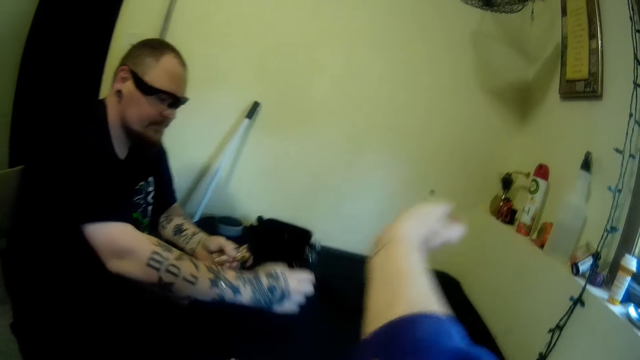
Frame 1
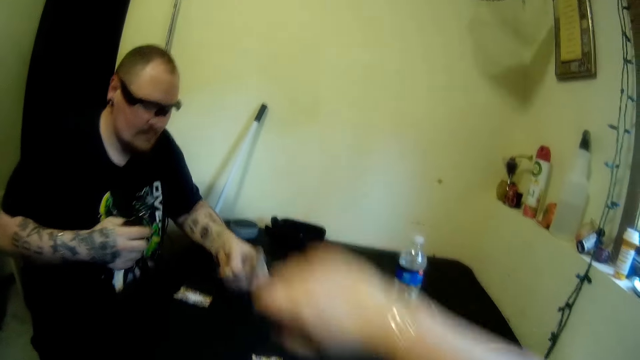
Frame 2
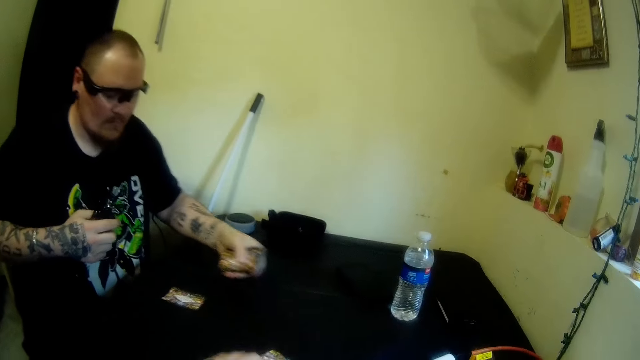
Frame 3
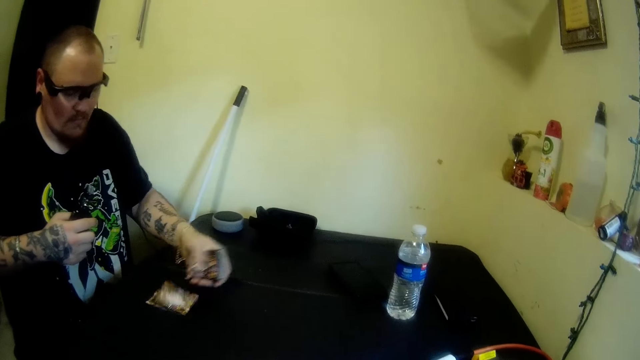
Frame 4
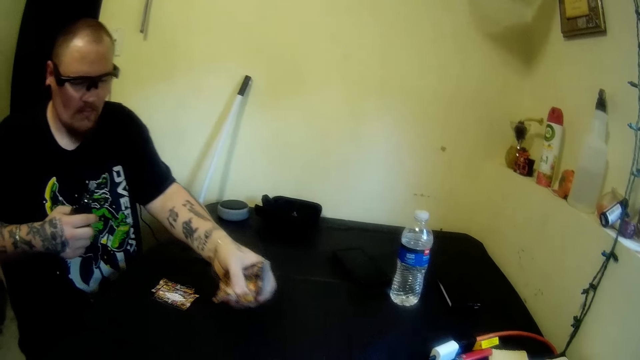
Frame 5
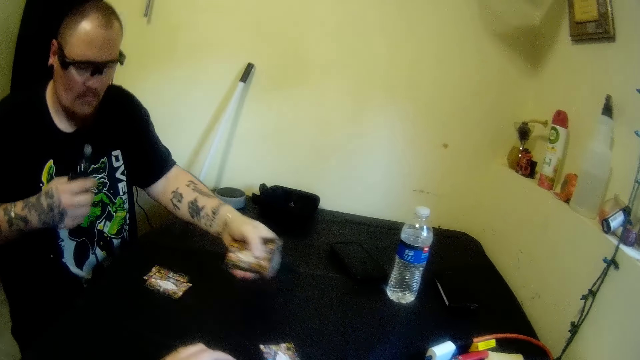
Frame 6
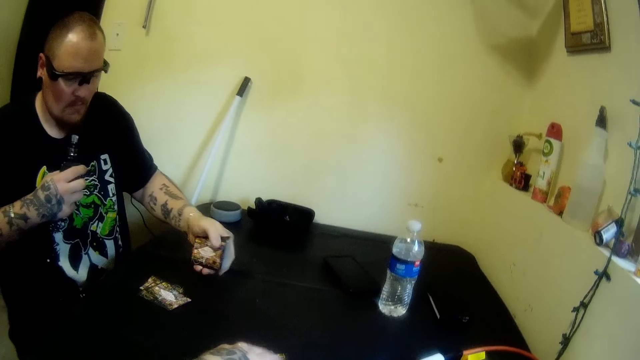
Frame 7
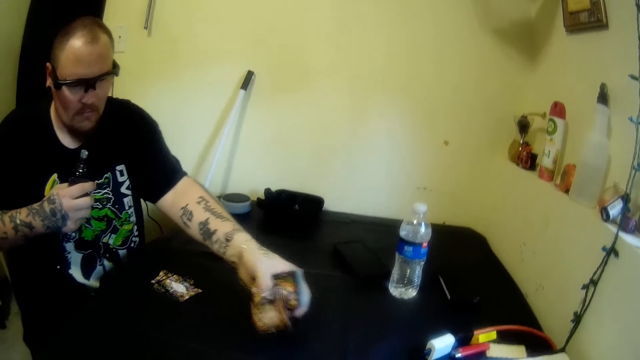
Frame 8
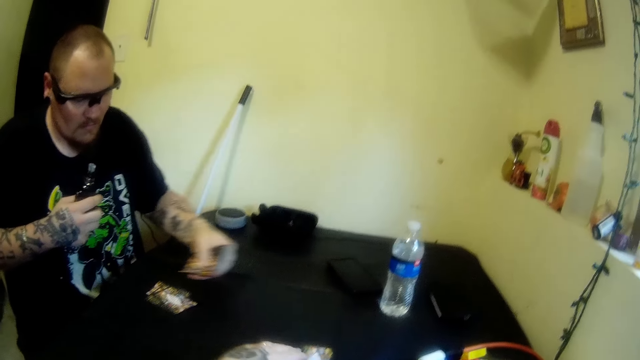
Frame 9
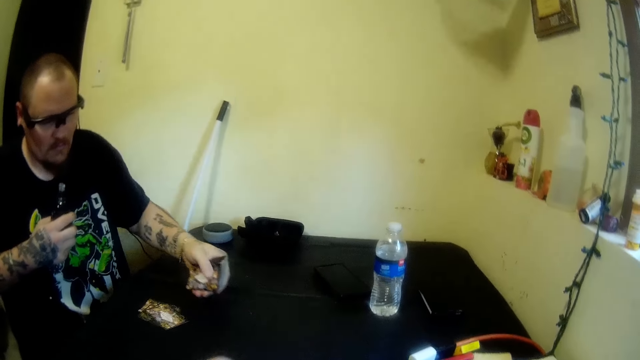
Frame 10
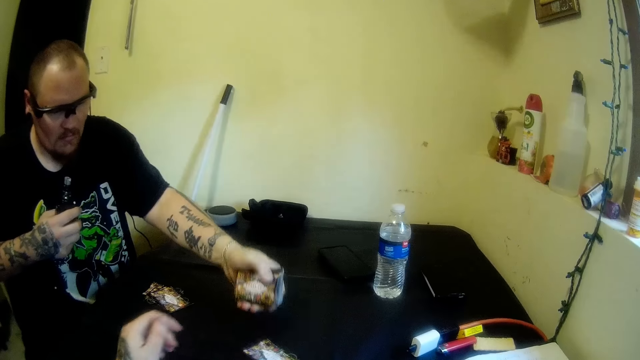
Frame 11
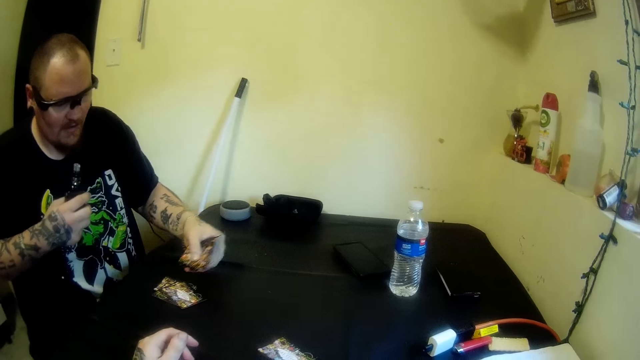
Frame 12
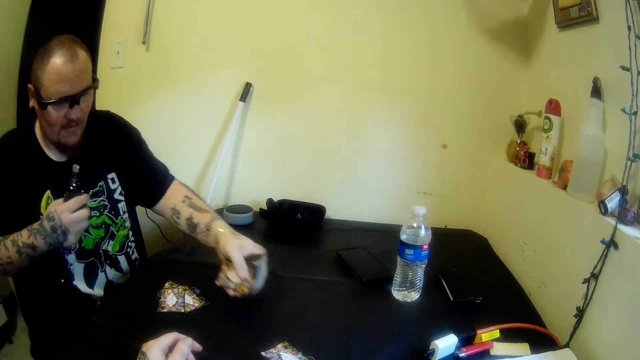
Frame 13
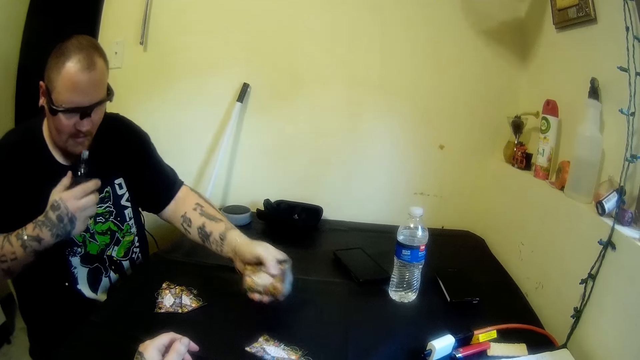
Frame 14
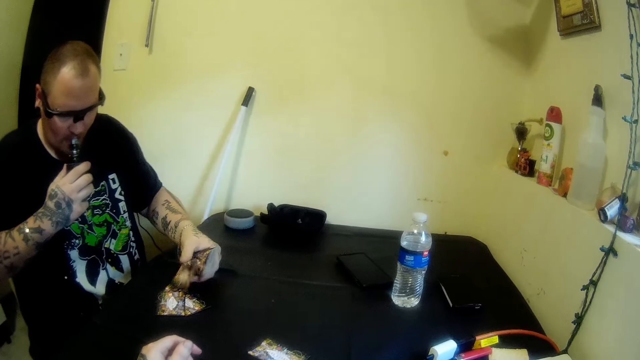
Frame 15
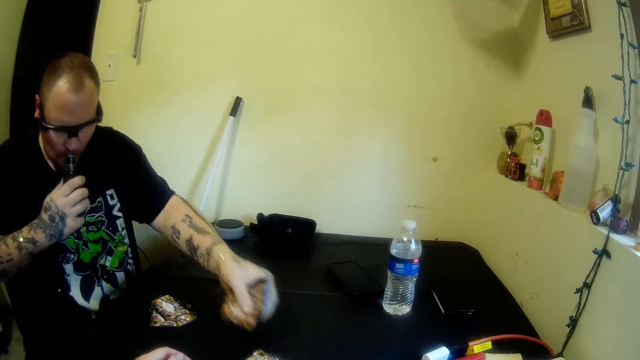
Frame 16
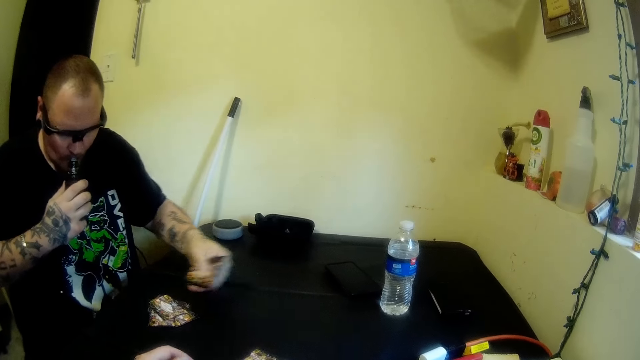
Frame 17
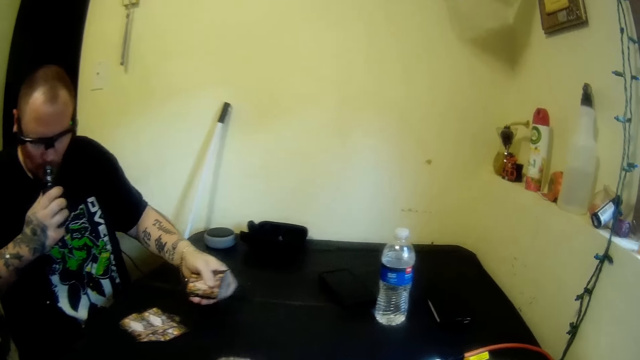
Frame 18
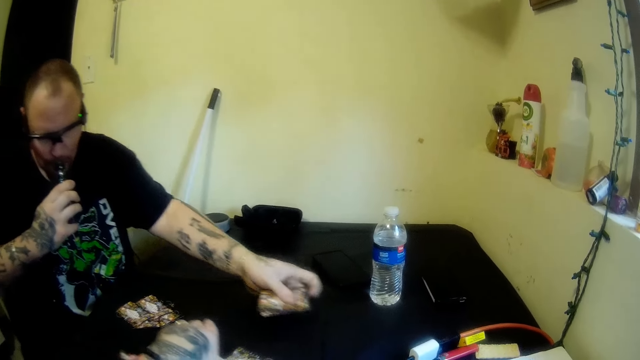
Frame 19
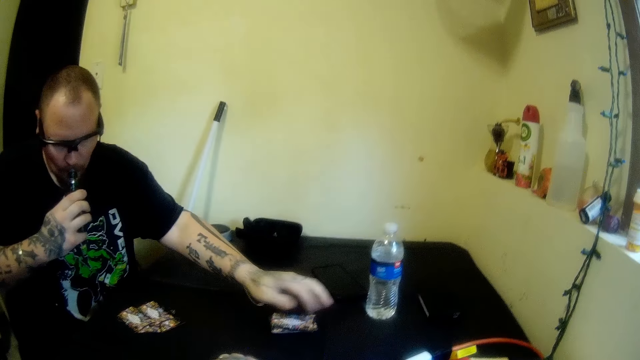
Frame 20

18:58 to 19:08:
A man picks the tobacco from the table with his right hand. The man counts the cards and drops the cards on the table with his left hand. The man smokes the tobacco.

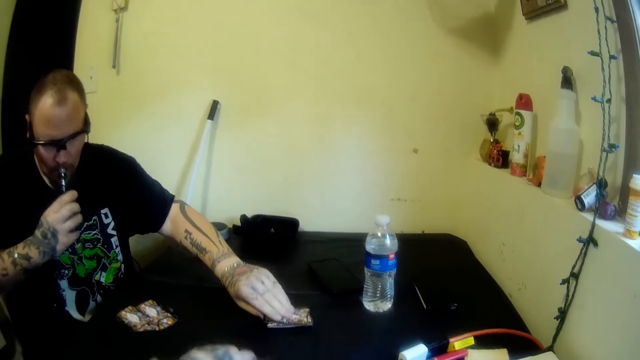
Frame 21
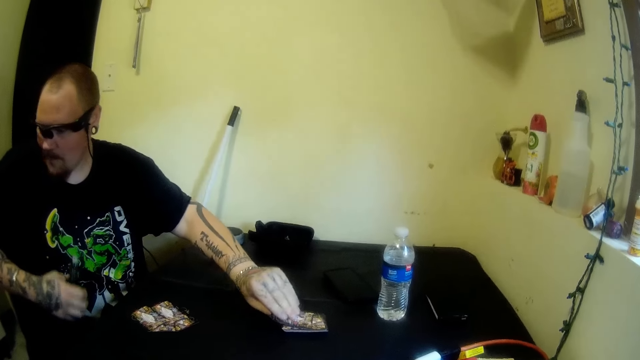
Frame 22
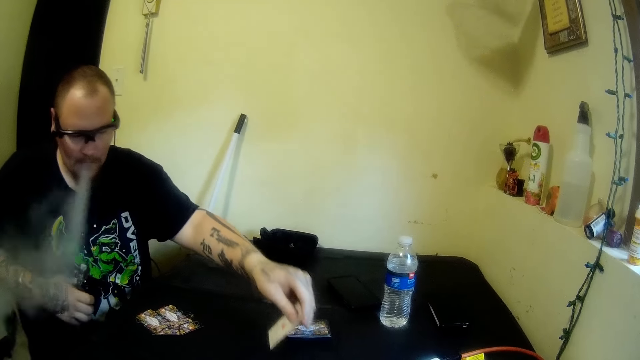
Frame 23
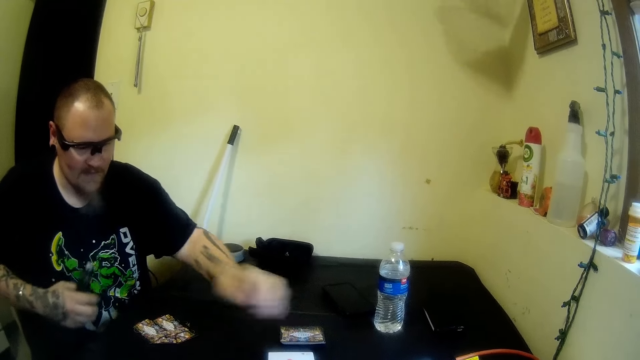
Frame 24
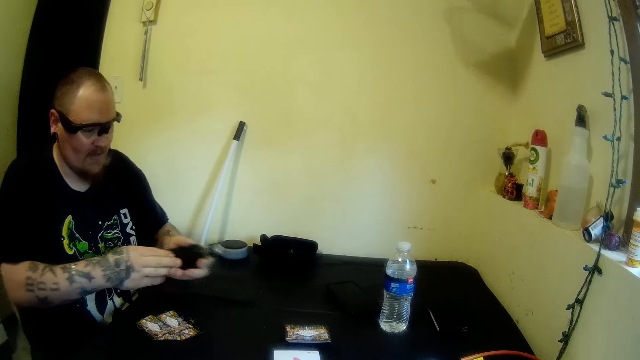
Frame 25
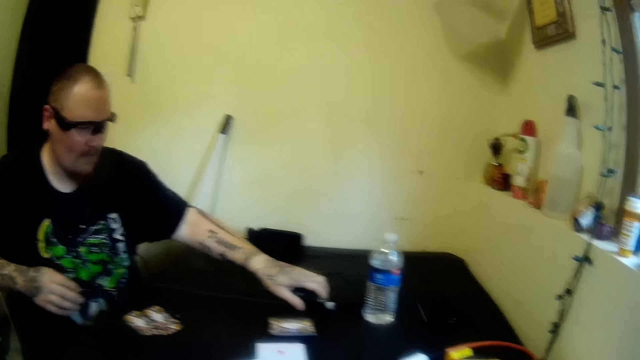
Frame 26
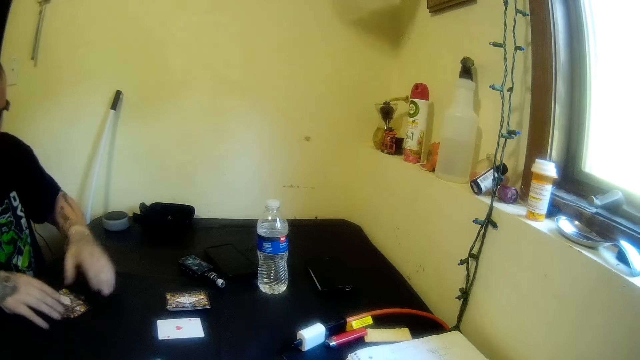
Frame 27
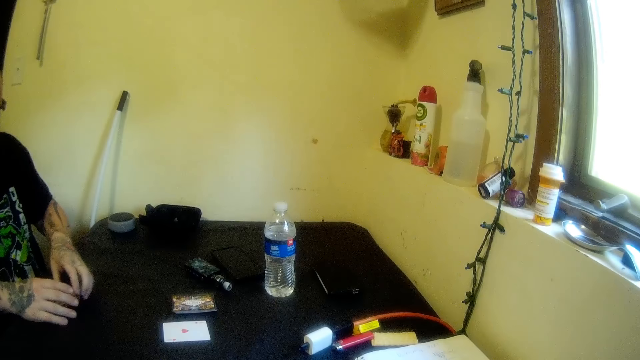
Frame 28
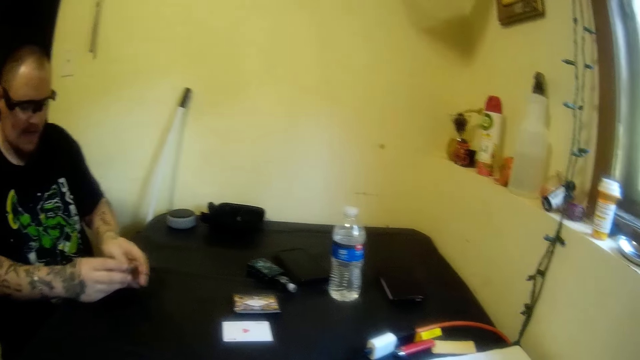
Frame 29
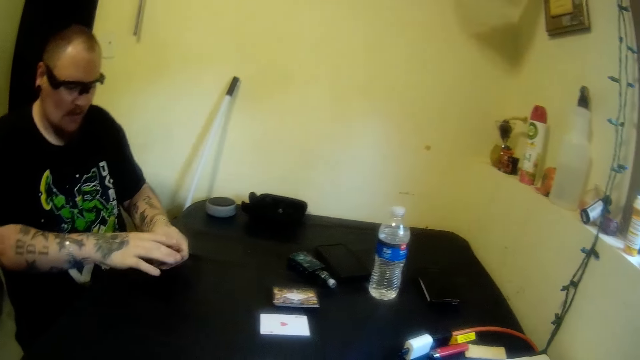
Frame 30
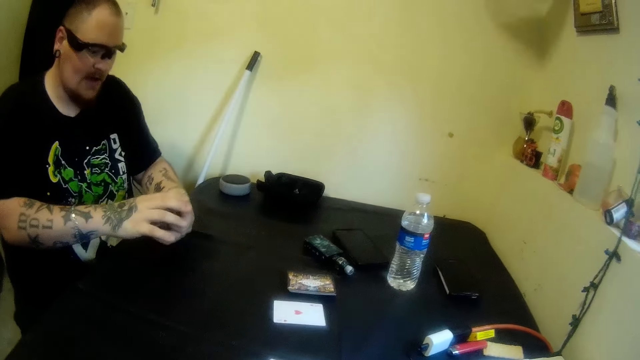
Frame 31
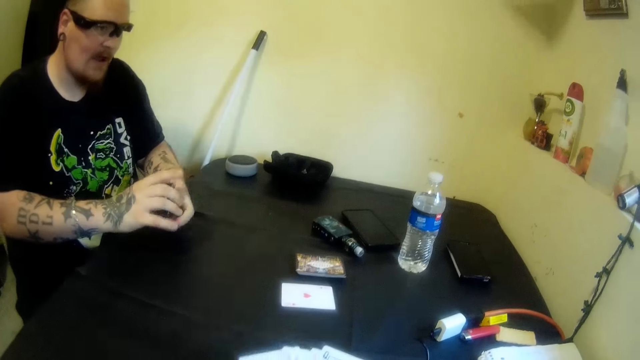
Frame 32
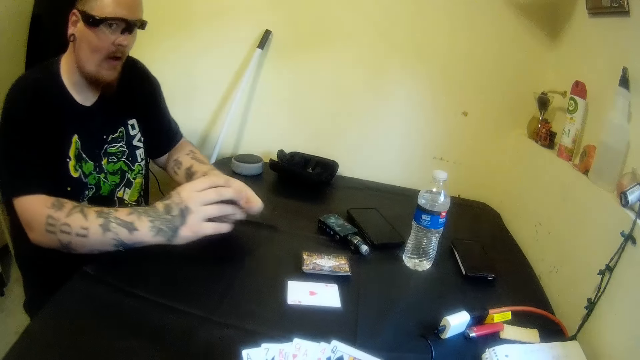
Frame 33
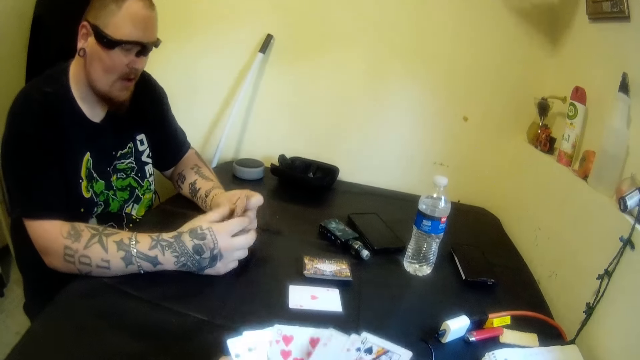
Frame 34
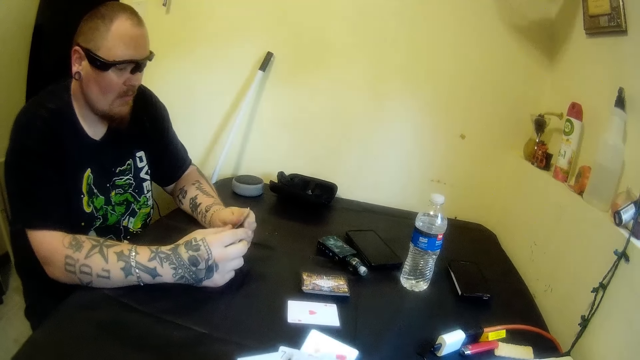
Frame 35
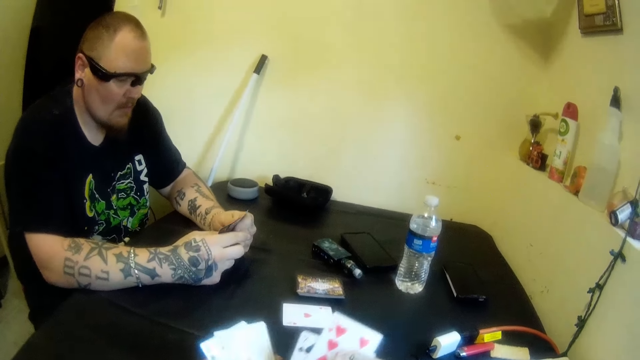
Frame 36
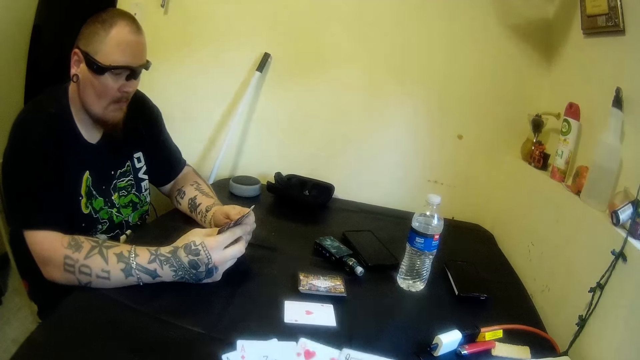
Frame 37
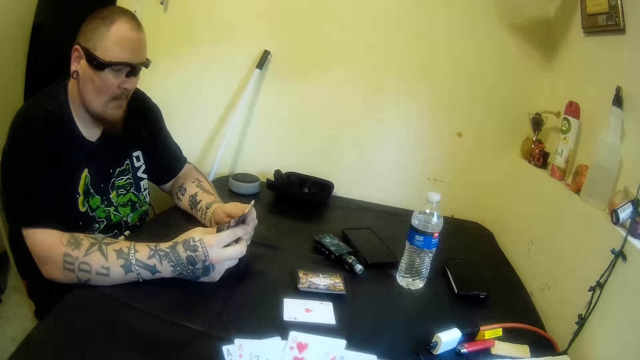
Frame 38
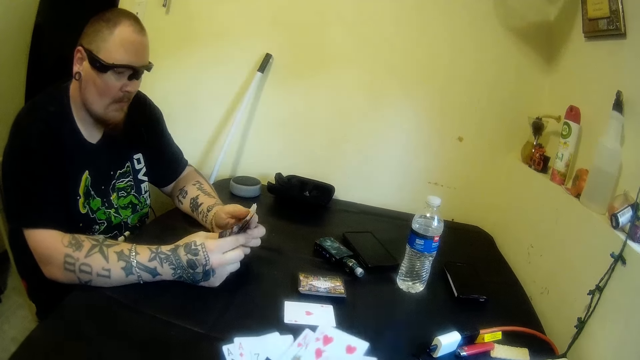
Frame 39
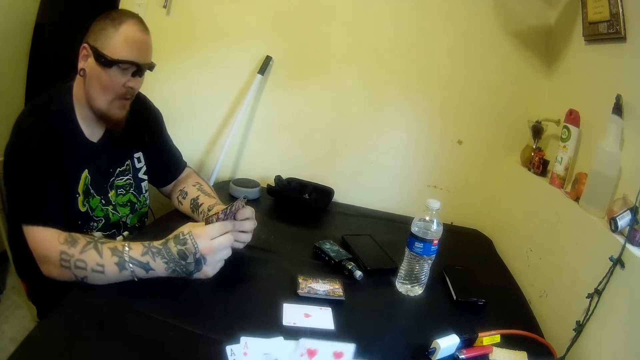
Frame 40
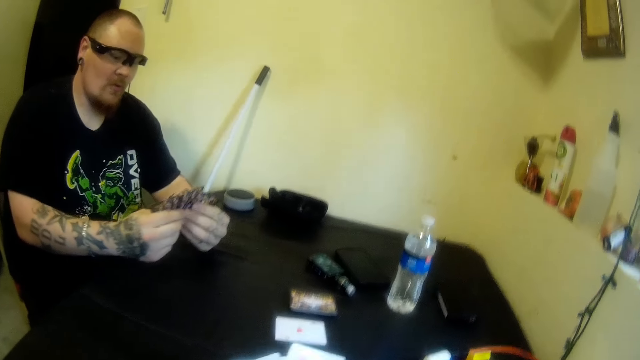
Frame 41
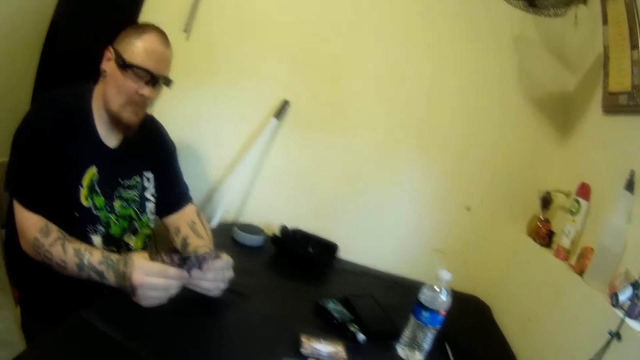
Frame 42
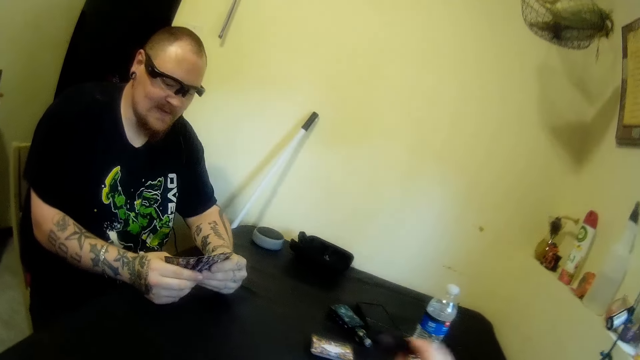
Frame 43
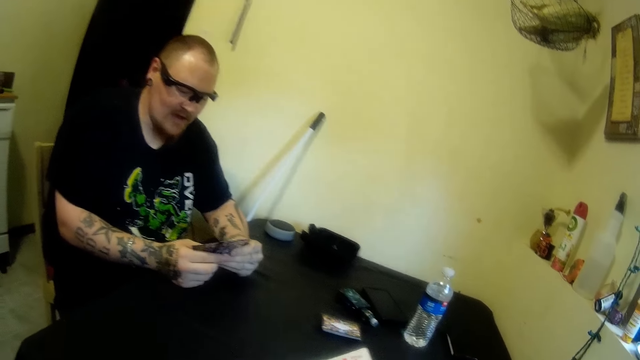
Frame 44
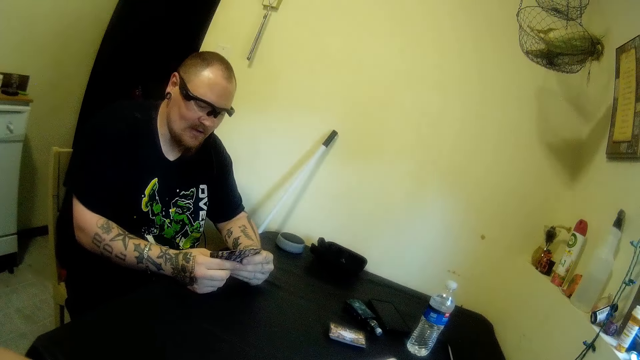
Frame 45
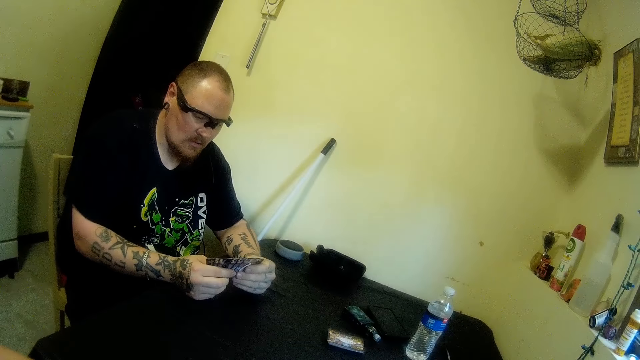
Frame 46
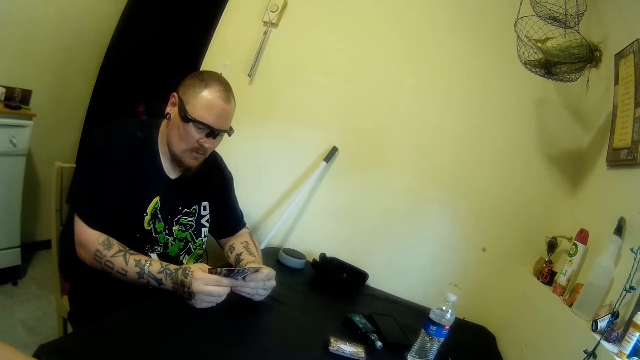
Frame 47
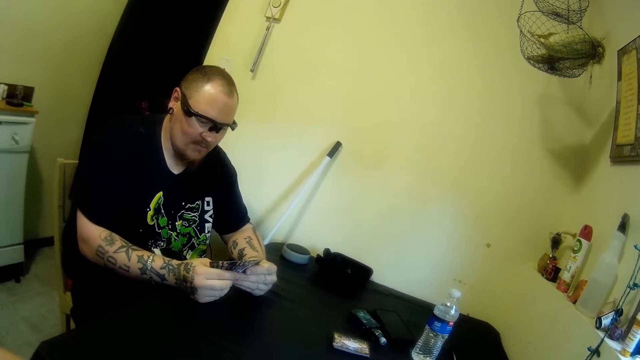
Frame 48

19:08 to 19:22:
A man repositions a card on the table with his left hand. The man passes the tobacco from his right hand to his left hand, drops the tobacco on the table with his left hand, and picks cards from the table with his hands. The camera wearer adjusts the cards in her hands. The man adjusts the cards in his hands. The camera wearer aligns the cards. The man aligns the cards.
